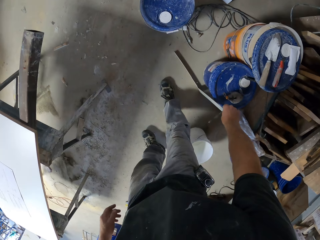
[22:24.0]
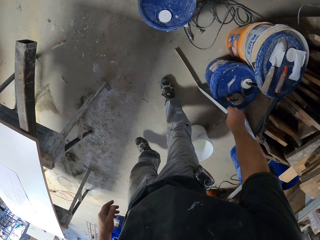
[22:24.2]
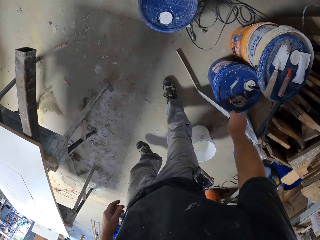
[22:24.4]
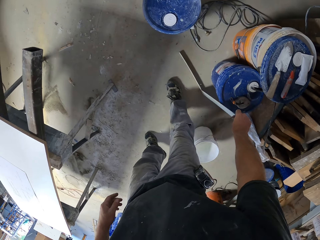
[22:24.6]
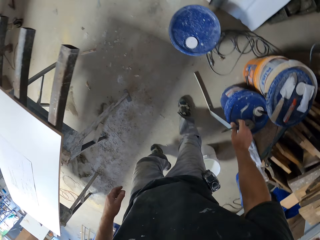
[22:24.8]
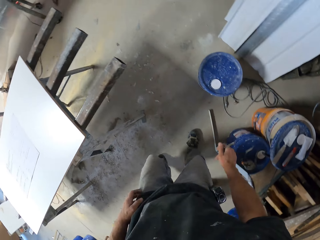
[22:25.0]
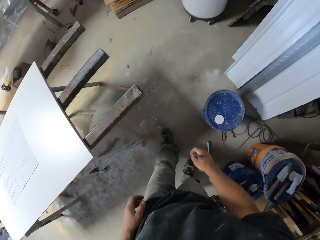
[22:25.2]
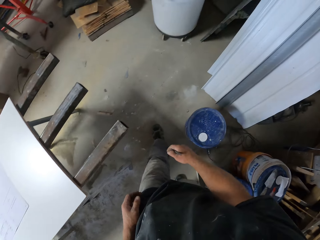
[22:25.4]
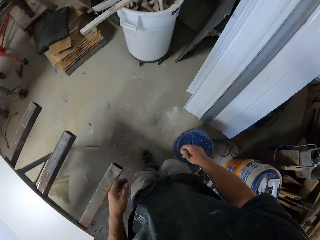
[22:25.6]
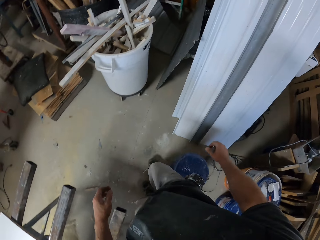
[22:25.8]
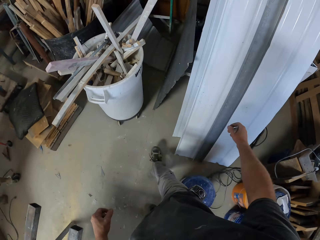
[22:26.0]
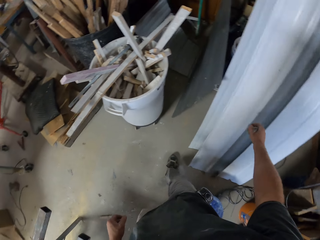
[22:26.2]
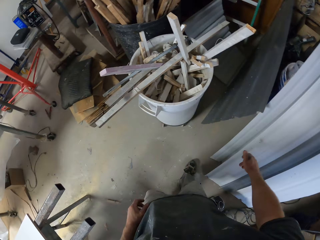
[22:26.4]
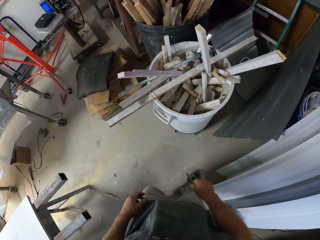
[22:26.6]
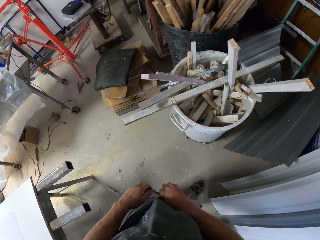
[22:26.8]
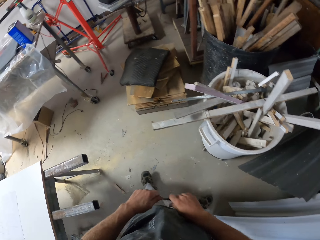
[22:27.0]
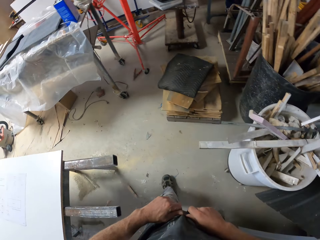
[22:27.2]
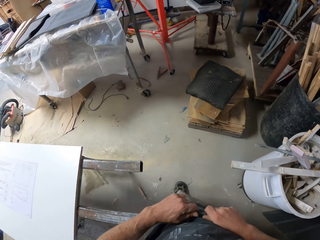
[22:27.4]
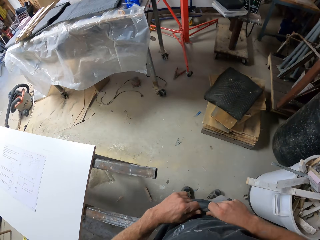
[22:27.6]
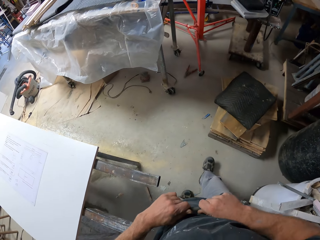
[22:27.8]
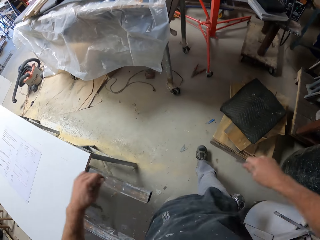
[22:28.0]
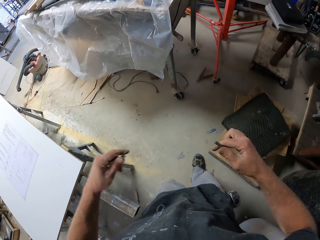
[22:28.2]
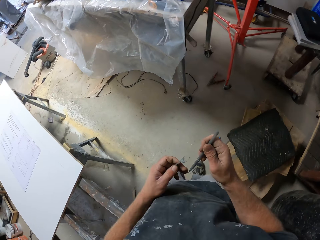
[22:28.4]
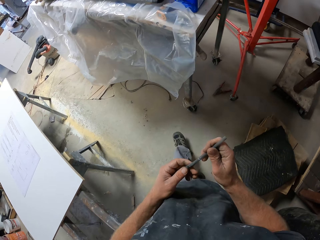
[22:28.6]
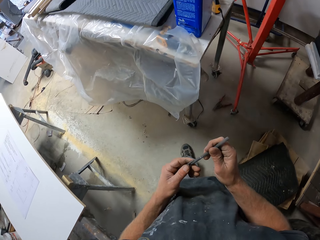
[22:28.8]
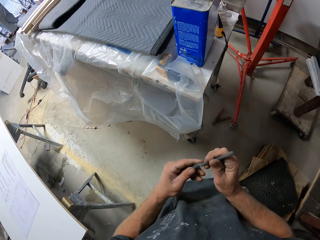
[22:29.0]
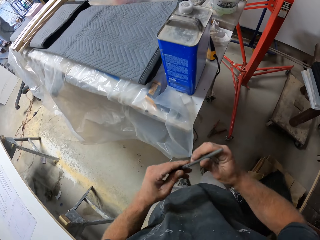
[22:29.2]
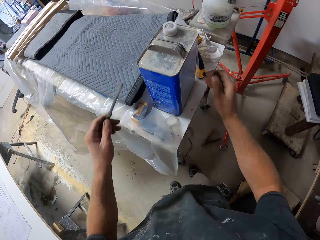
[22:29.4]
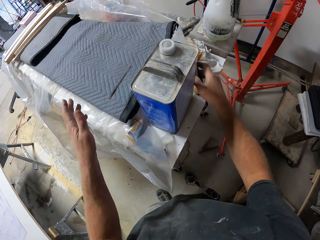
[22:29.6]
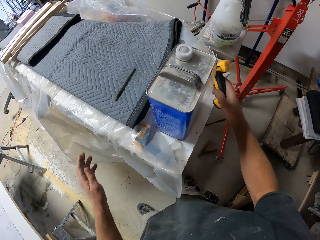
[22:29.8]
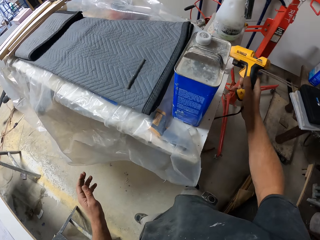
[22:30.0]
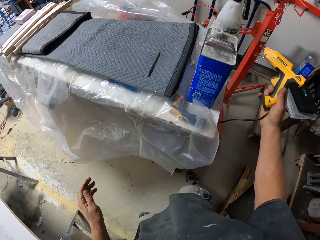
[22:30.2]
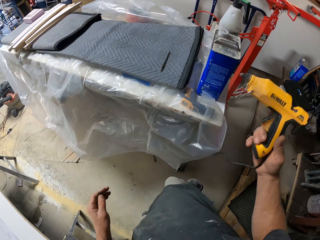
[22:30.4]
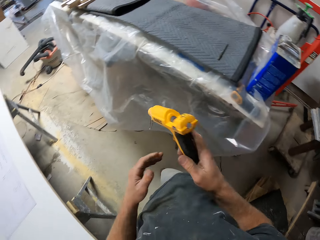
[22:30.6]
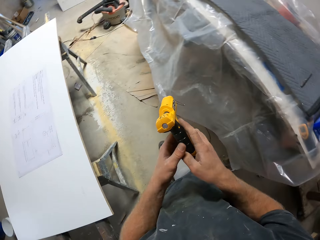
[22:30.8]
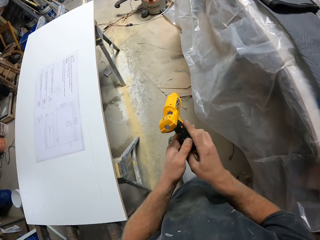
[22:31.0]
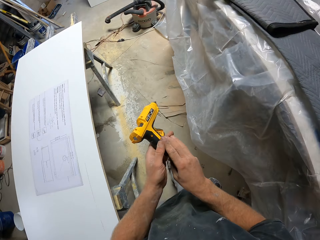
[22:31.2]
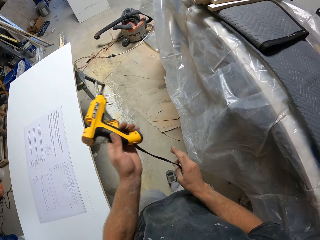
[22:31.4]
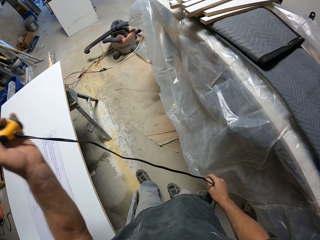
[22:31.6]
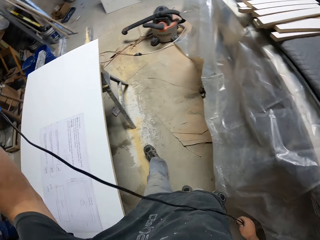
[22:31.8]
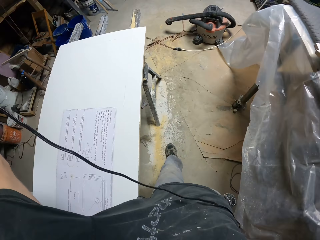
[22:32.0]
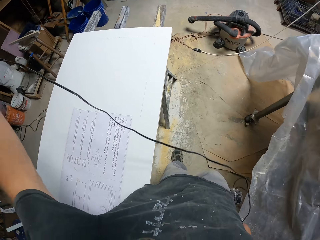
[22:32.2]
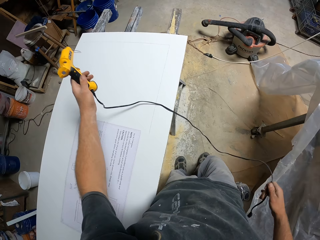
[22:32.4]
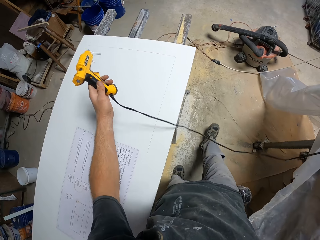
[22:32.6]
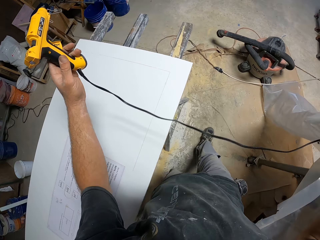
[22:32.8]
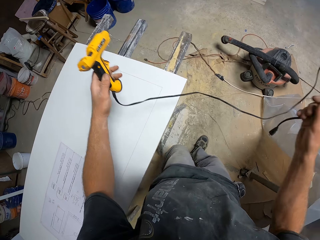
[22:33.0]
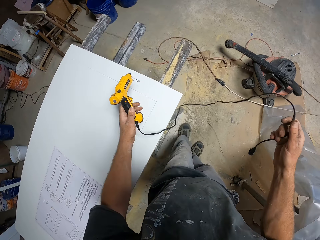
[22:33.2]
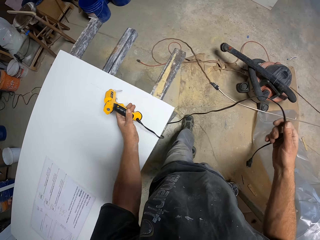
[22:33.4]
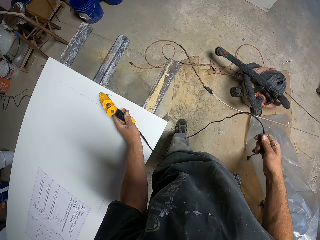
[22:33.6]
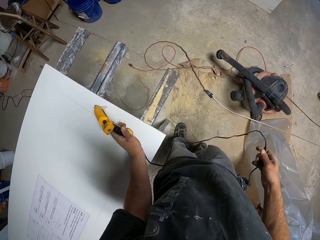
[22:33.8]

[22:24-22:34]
The camera wearer puts down the L square ruler and walks. They remove the lid on the pen. They pick up the pen, put the lid on the pen, throw the pen, and take the adhesive gun. They walk around and stretch the cable.

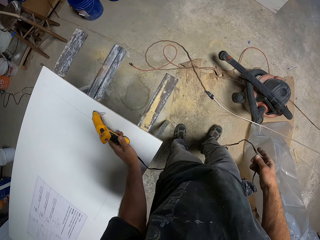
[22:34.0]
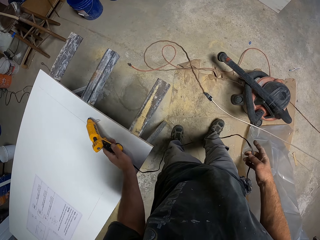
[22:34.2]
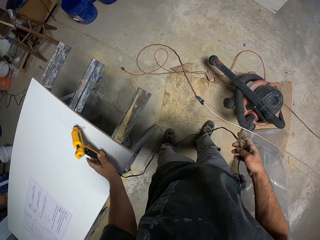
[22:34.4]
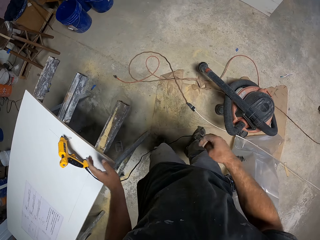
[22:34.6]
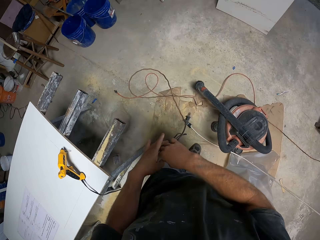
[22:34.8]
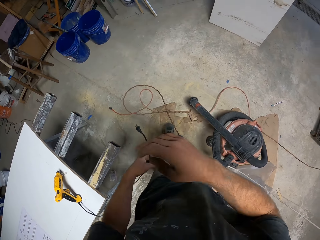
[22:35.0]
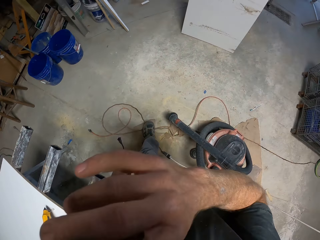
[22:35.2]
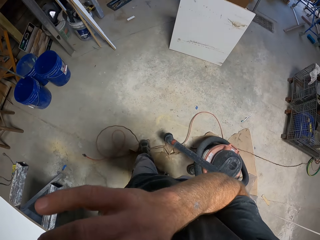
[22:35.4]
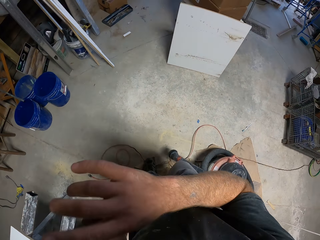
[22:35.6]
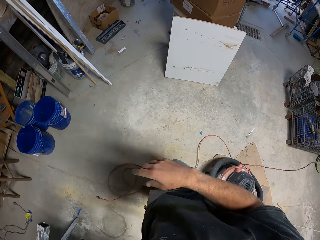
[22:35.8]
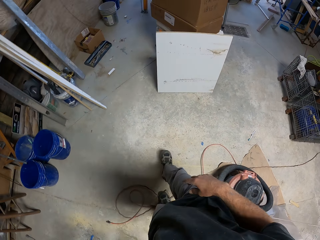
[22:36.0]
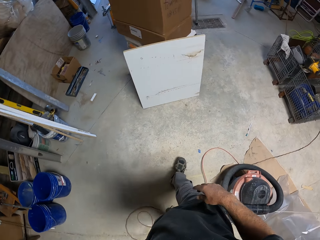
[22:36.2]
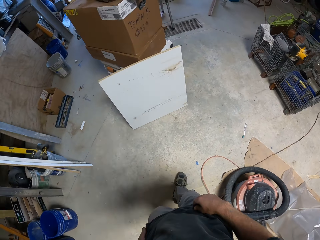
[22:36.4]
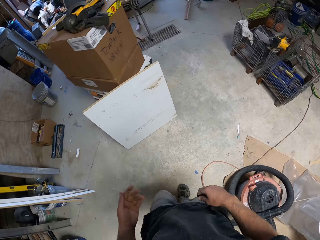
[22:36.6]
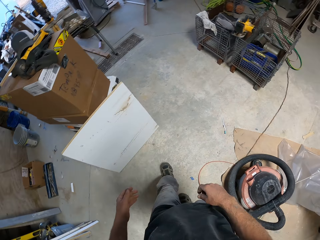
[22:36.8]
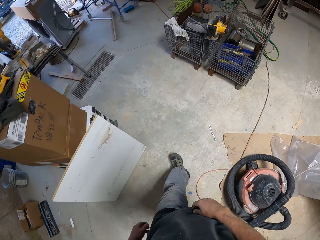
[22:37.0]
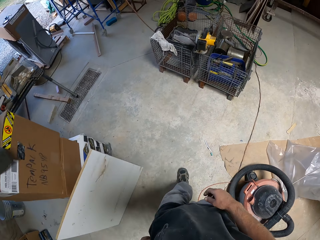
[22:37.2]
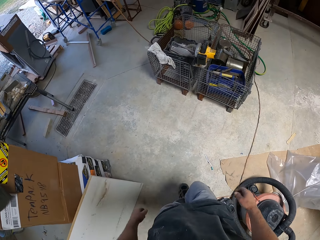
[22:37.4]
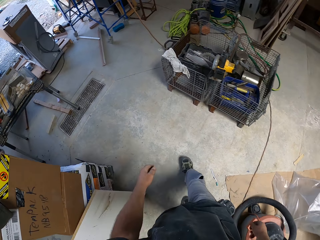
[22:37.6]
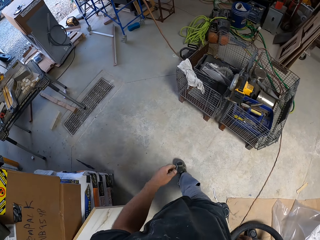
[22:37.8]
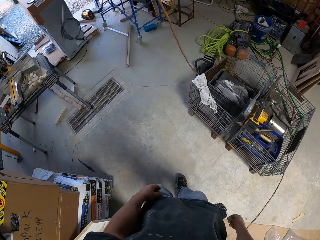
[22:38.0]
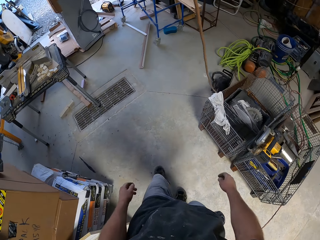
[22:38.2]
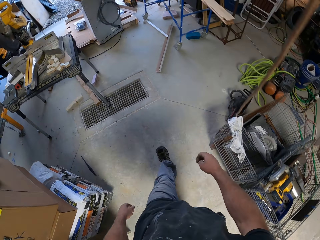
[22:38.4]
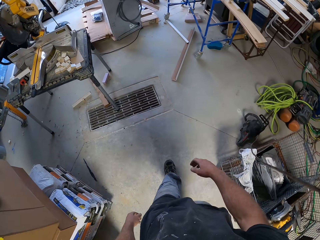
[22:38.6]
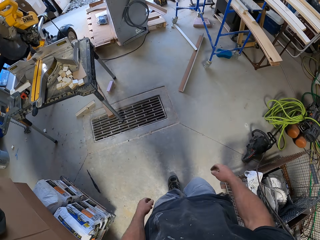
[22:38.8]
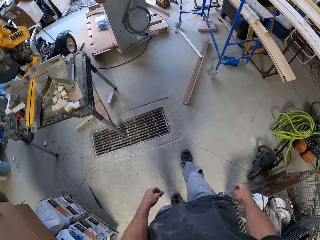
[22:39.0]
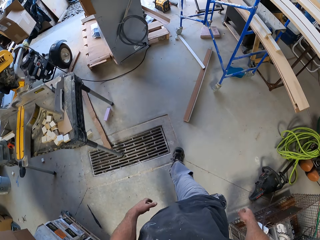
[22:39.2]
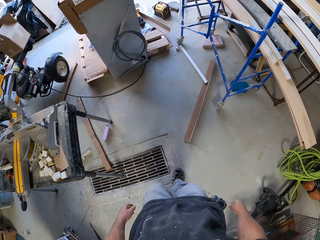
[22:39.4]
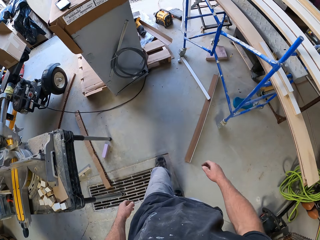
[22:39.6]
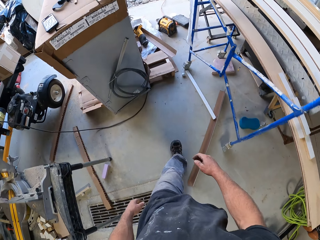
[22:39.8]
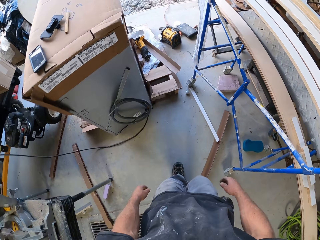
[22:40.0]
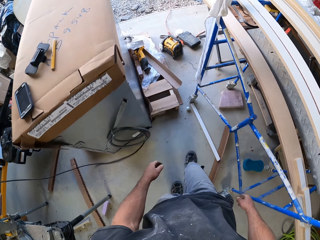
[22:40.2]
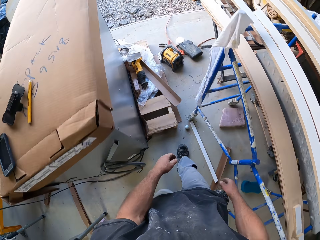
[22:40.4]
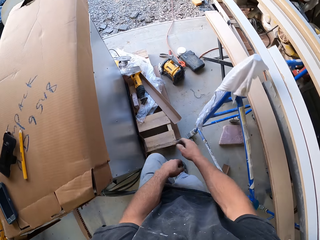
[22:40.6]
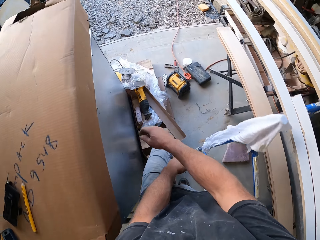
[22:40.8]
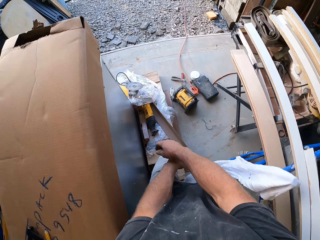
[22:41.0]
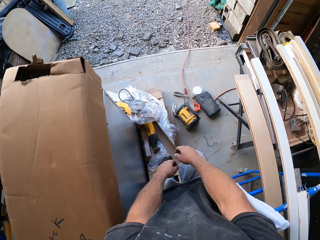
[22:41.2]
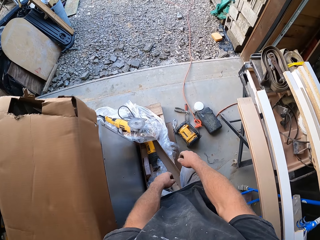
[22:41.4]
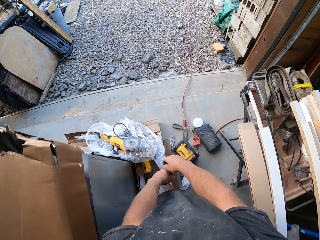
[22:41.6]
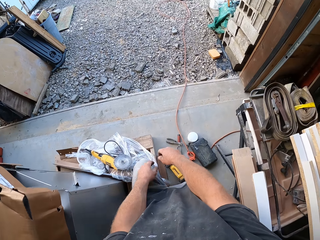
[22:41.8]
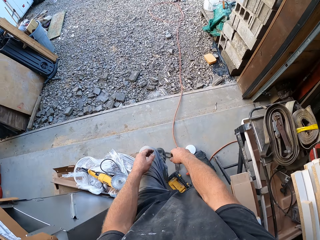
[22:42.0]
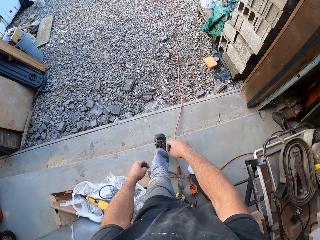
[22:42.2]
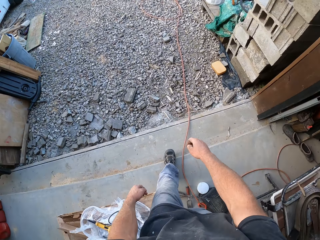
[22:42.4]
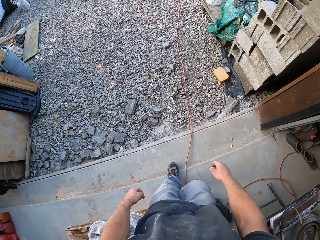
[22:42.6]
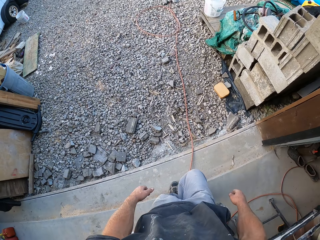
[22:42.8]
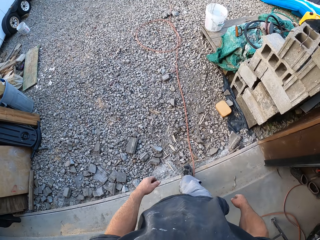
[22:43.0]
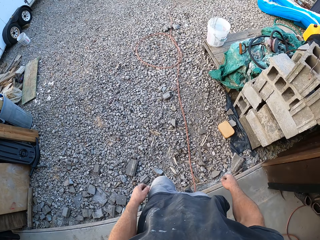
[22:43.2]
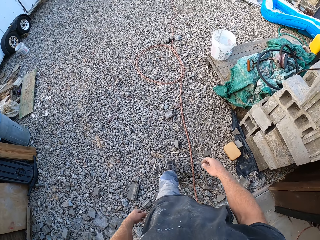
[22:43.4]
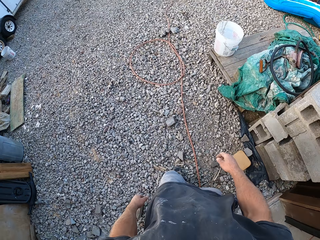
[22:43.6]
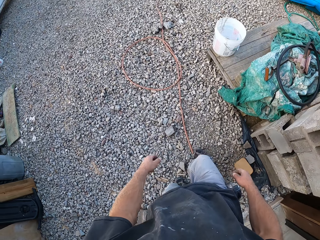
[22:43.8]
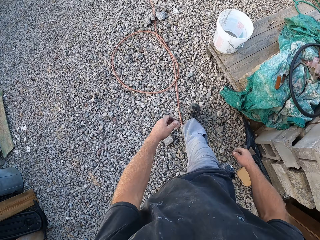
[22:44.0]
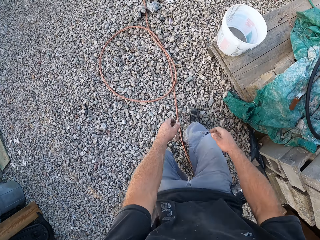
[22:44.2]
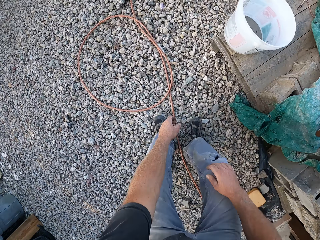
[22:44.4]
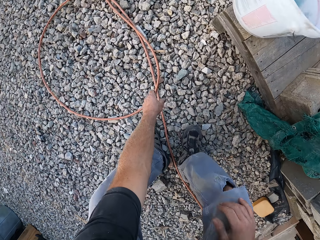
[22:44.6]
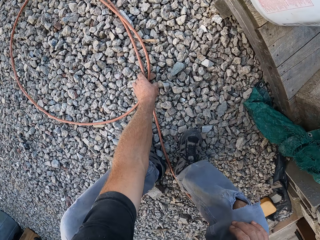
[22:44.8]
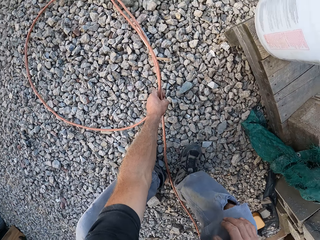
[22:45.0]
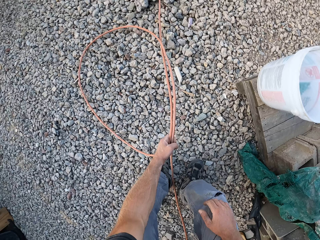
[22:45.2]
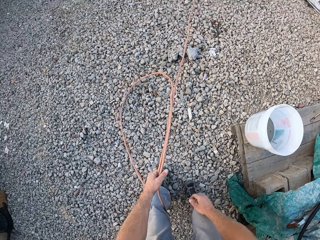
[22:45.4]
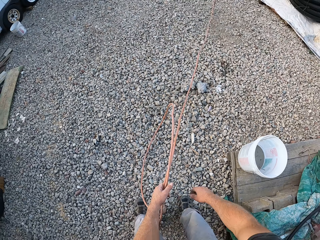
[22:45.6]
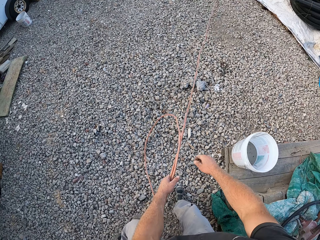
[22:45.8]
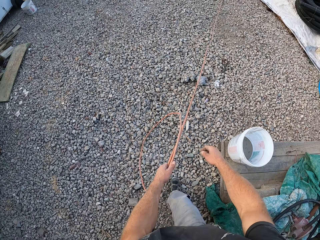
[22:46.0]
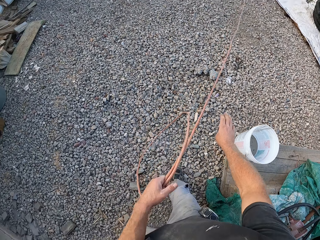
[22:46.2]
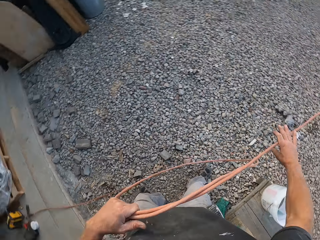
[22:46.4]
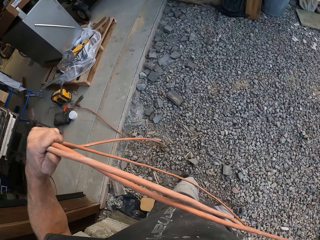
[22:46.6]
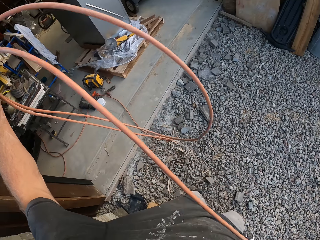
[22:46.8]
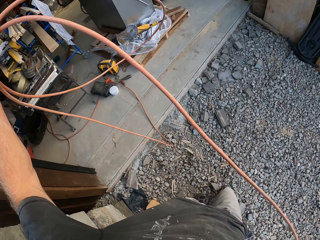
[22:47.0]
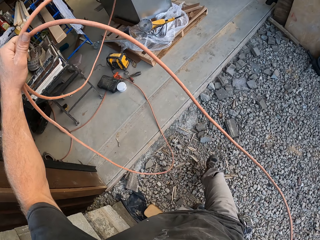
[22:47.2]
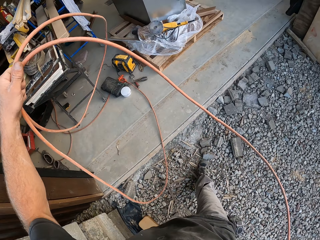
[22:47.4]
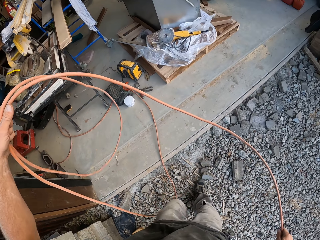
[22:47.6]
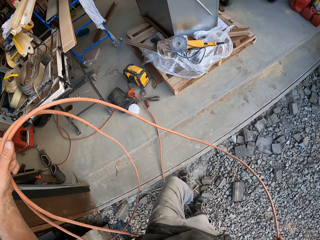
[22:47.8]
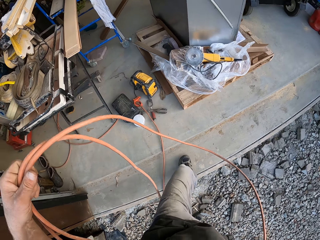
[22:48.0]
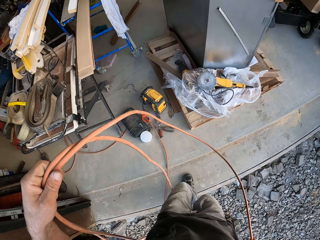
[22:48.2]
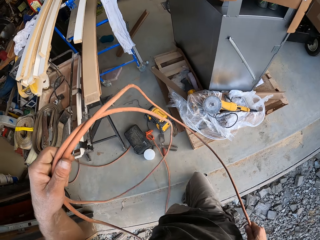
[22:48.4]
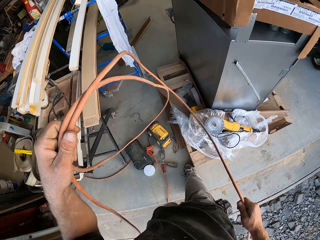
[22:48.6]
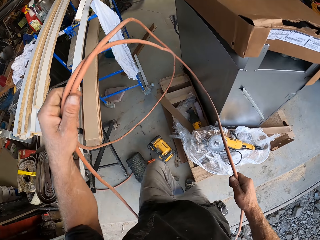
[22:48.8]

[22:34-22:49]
The camera wearer puts the adhesive gun on the wooden board. He scratches his face. He walks outside the workshop. He picks up the cable and pulls the cable. He walks into the workshop.
